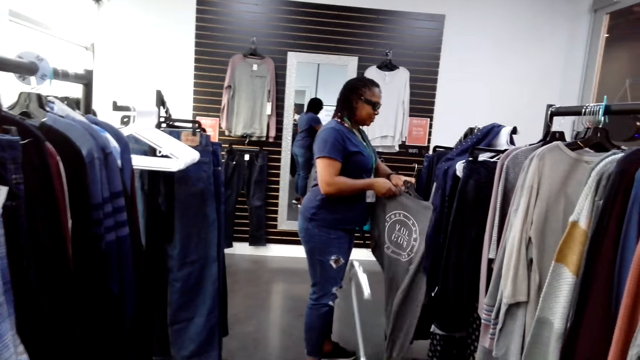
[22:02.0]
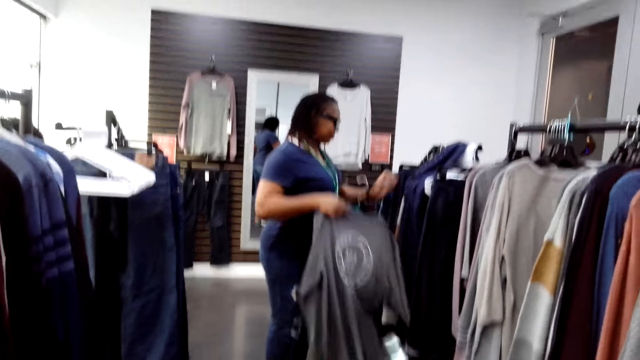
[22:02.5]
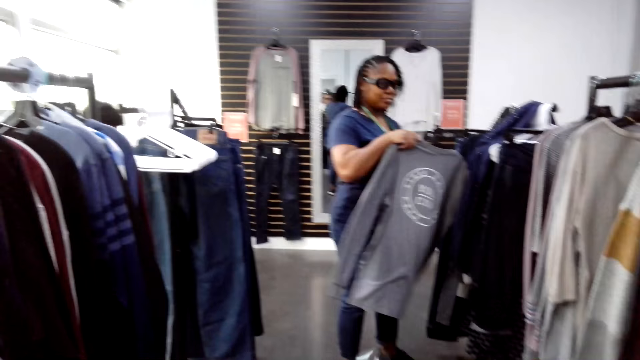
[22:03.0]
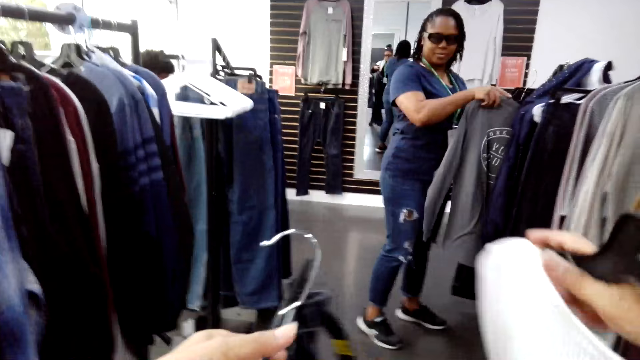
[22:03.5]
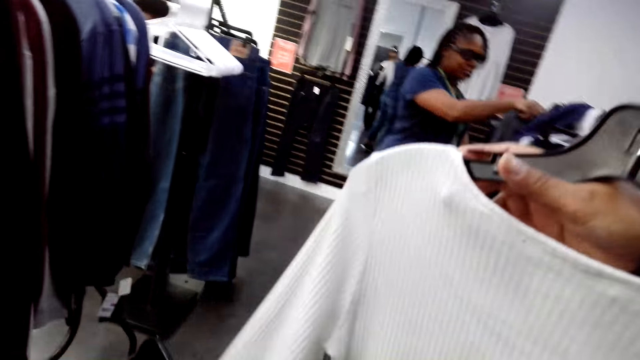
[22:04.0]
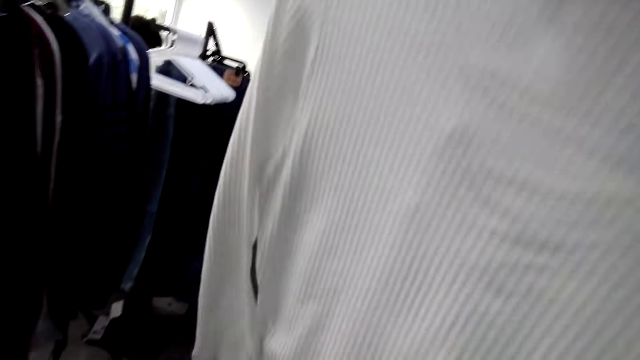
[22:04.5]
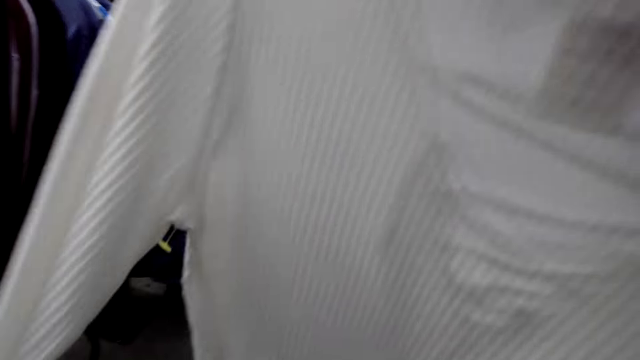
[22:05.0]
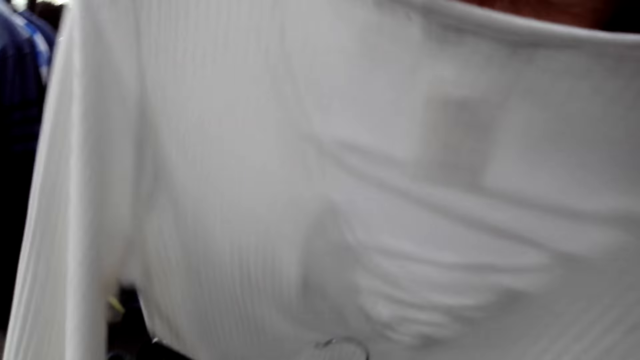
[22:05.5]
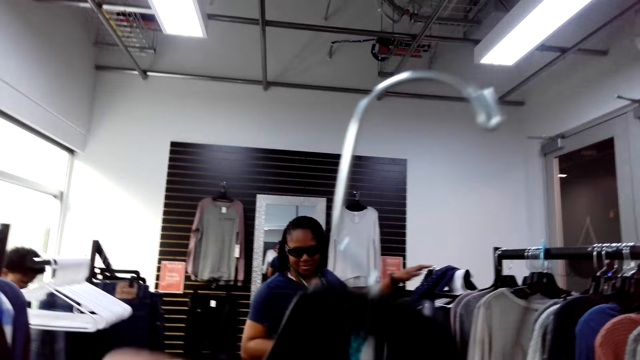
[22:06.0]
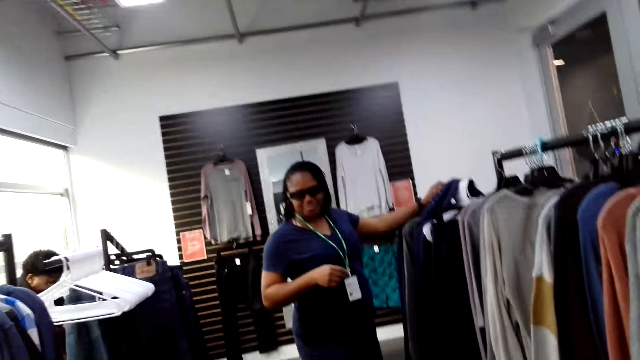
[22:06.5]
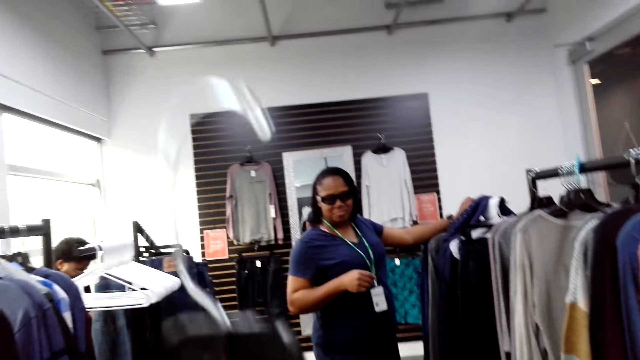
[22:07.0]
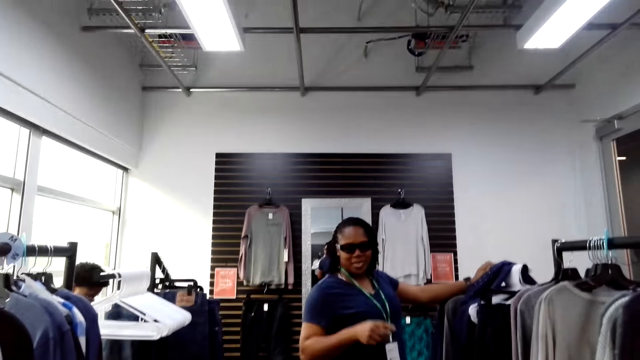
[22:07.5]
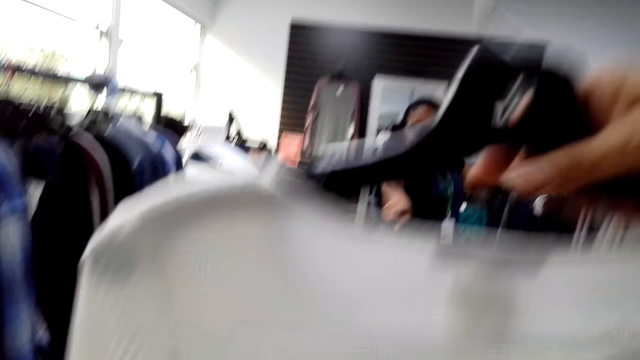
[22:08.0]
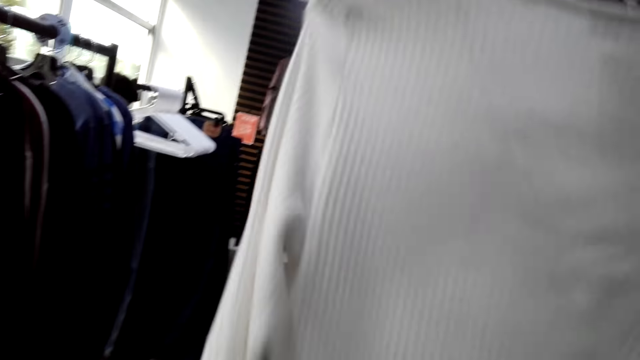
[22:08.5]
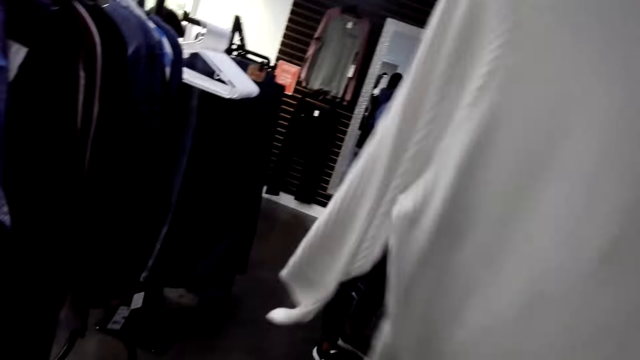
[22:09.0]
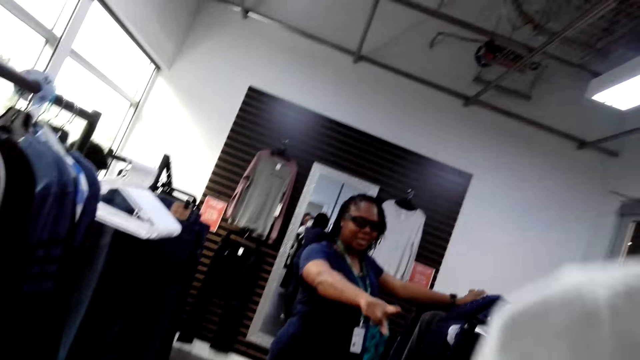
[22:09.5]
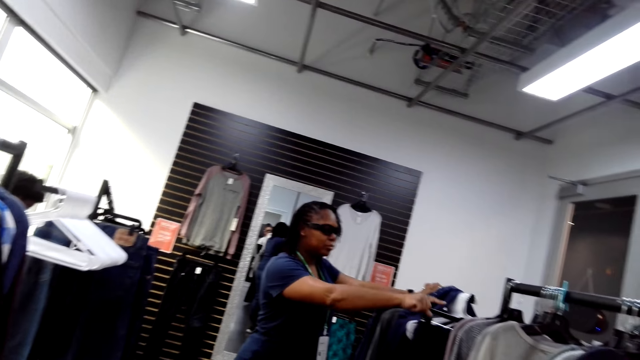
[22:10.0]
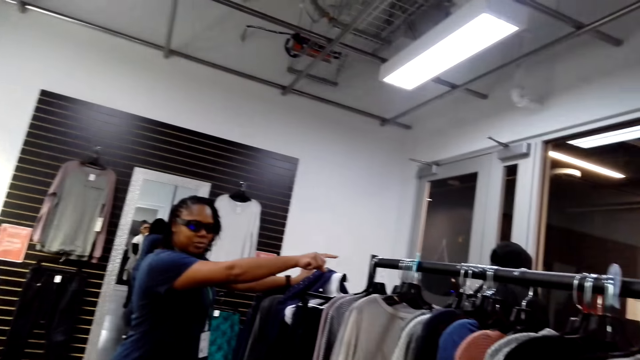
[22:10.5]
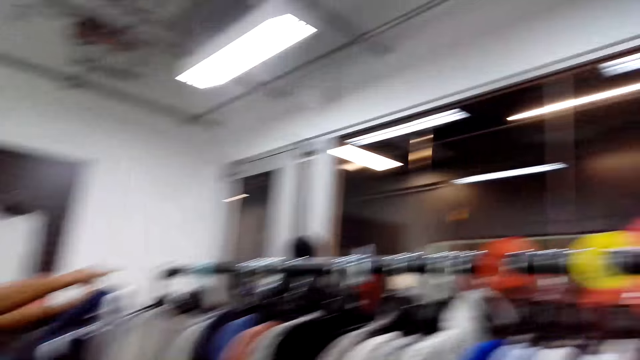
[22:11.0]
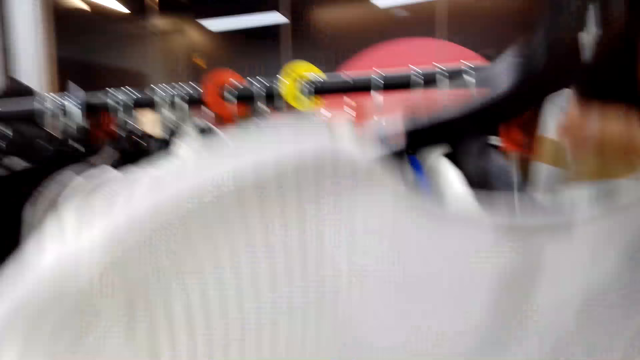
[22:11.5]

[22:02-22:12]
A woman hangs a cloth on a hanger stand. The camera wearer holds up a cloth. The woman points a finger.

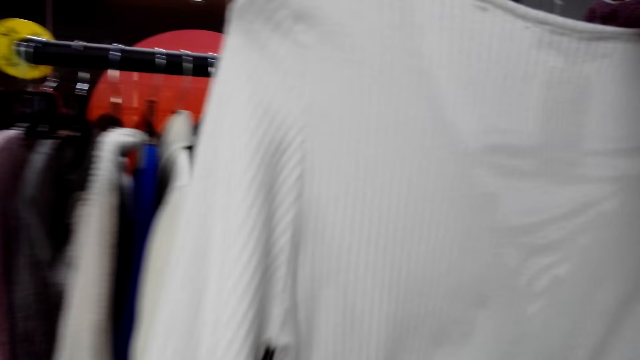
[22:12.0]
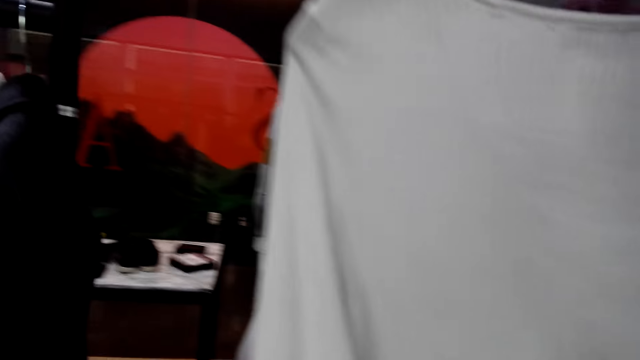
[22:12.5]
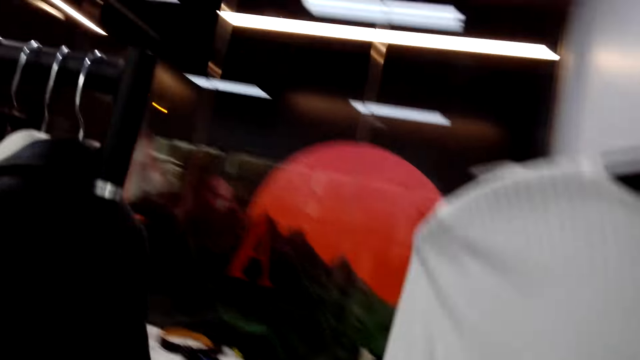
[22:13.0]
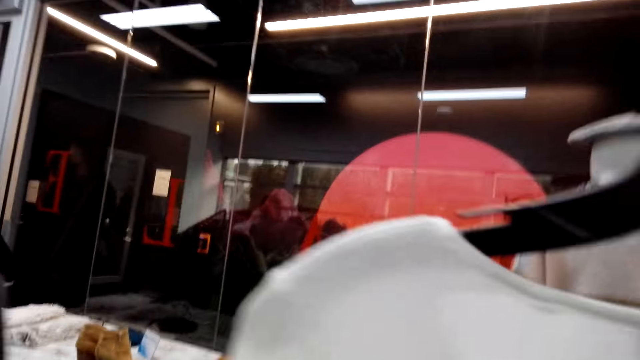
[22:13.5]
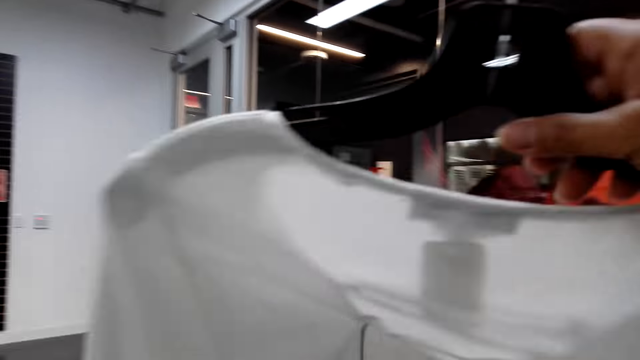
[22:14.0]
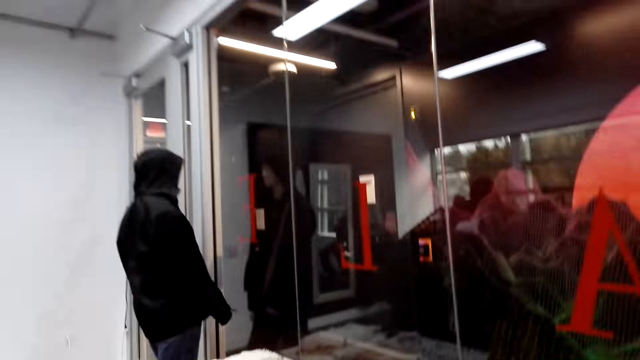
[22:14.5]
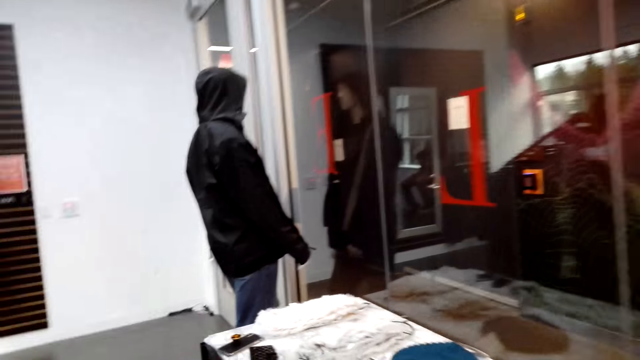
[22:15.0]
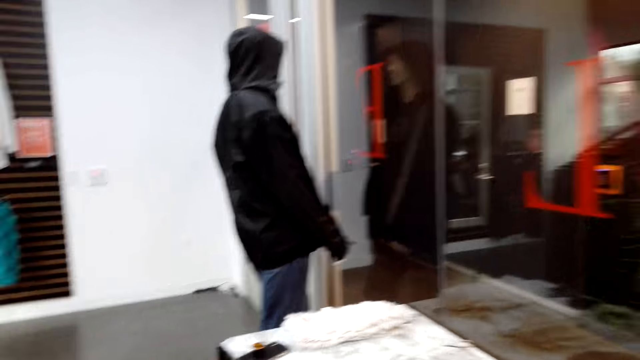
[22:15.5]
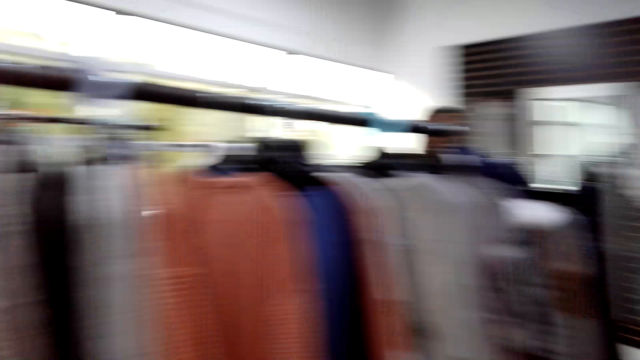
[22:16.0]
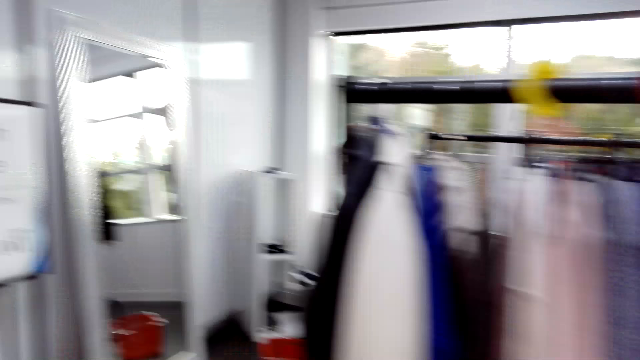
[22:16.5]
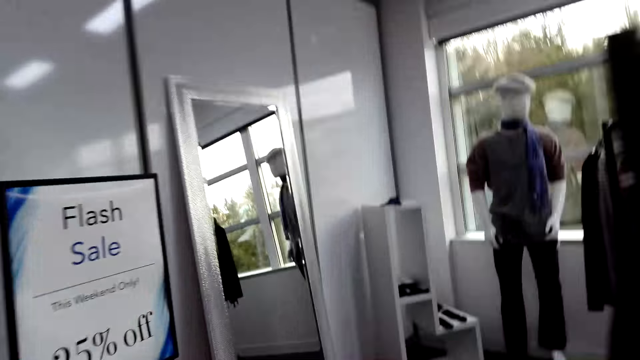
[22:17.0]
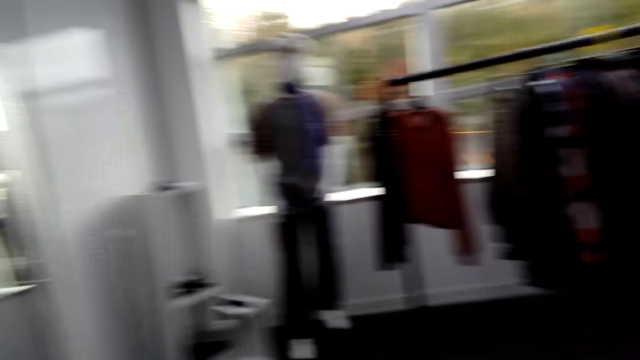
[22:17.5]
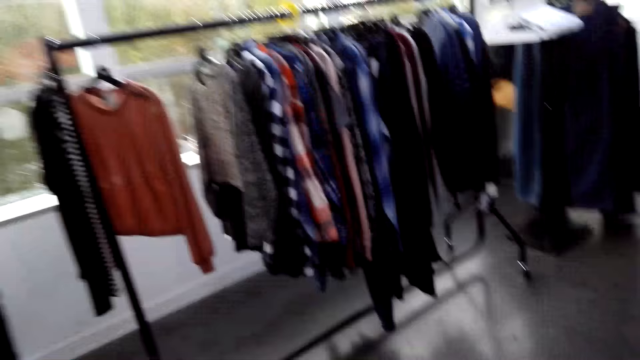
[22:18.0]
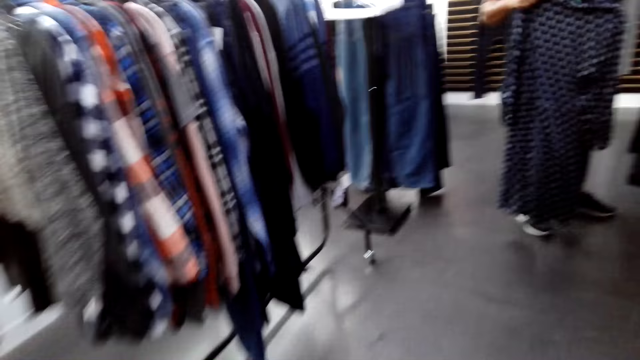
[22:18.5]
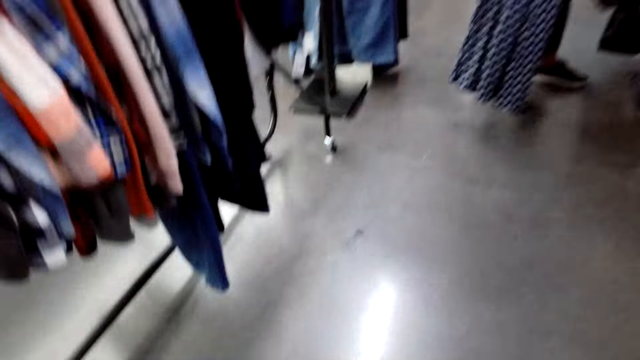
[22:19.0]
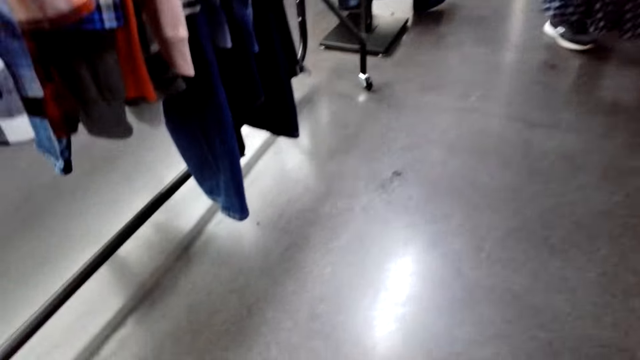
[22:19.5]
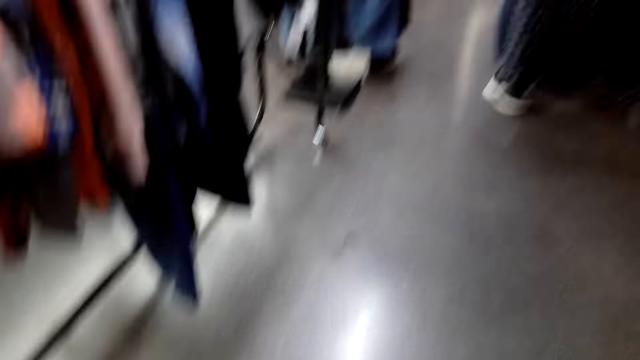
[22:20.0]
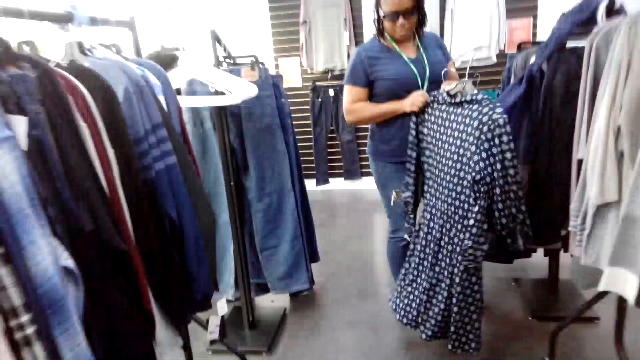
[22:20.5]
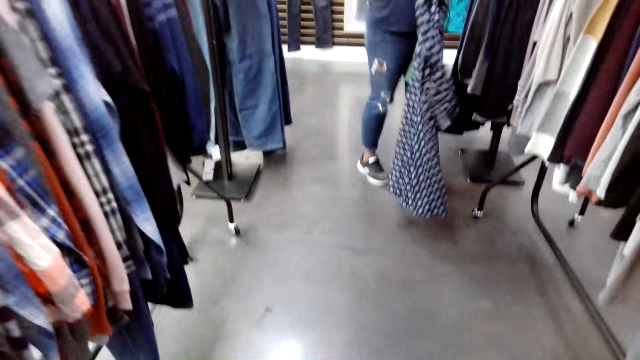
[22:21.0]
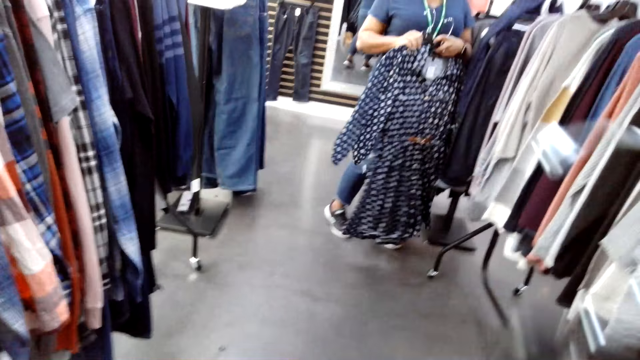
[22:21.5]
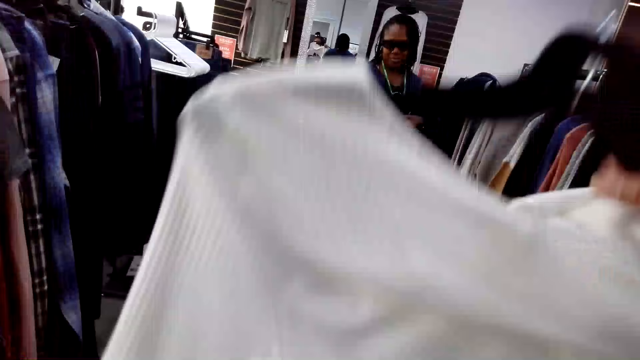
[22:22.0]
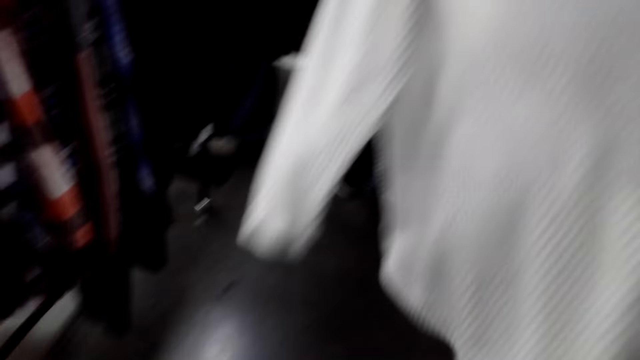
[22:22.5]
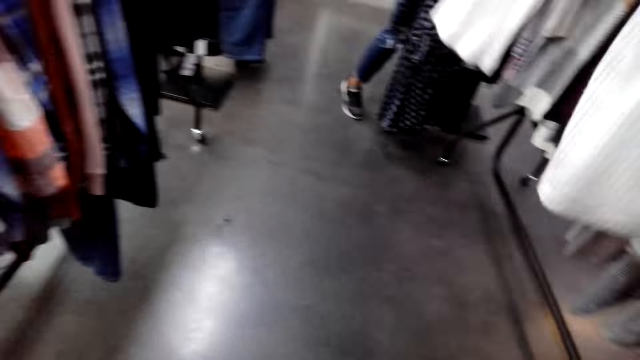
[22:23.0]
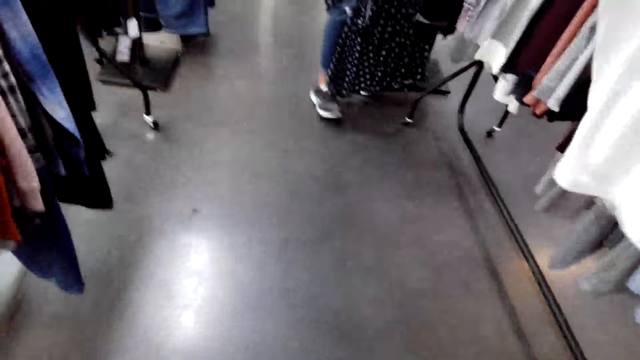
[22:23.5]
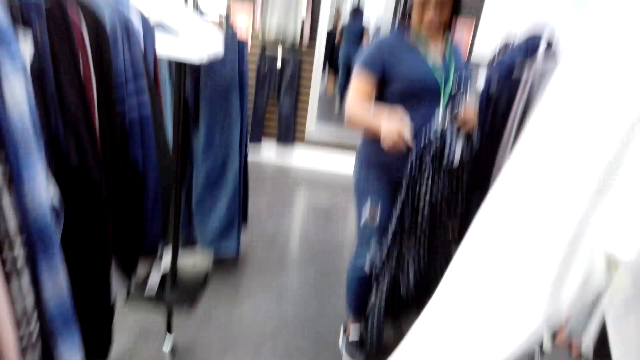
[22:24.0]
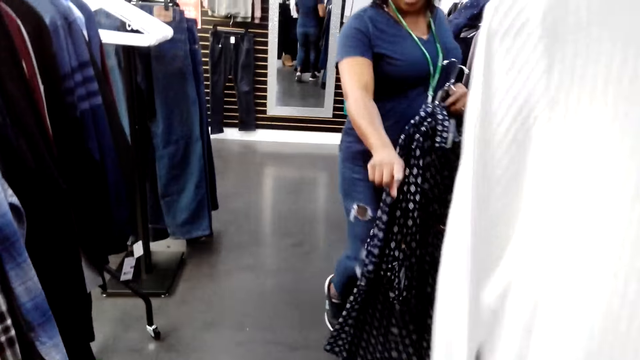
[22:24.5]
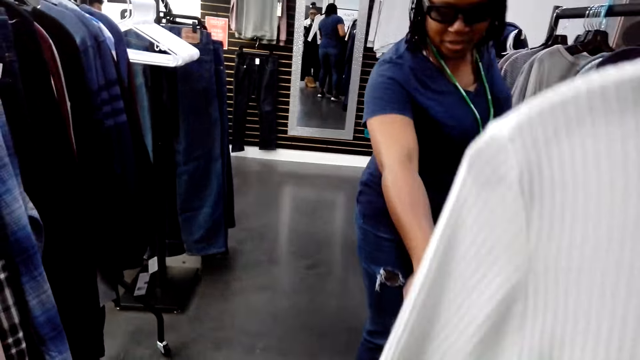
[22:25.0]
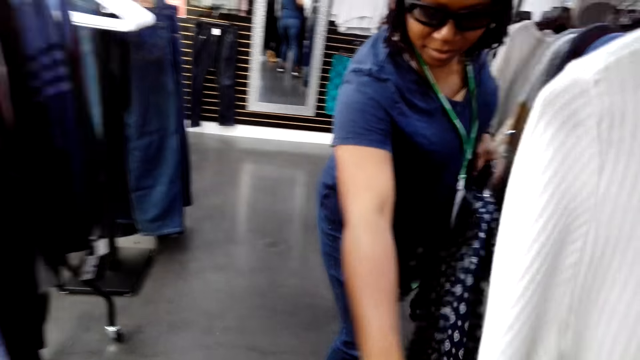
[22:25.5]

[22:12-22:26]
The camera wearer walks around the store. They look around the shop. They lift up clothes. A woman points a finger.
